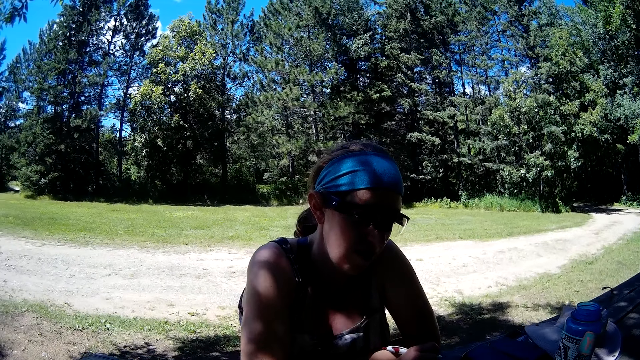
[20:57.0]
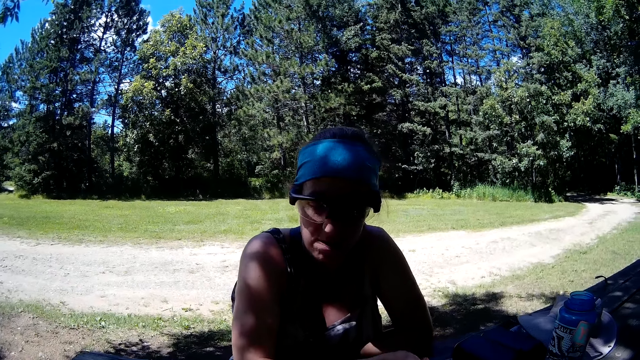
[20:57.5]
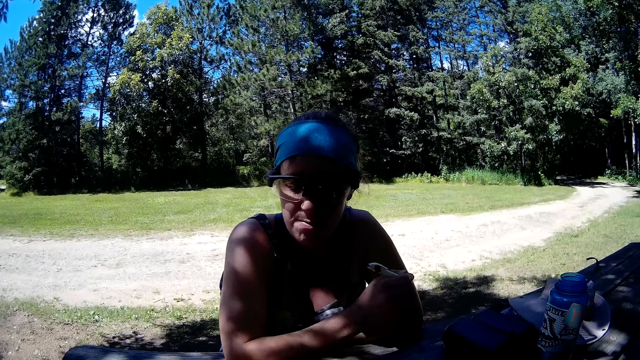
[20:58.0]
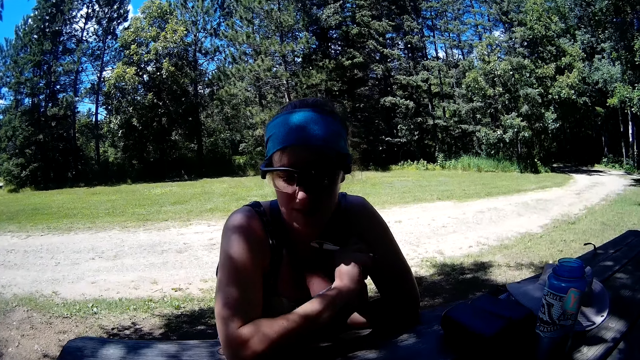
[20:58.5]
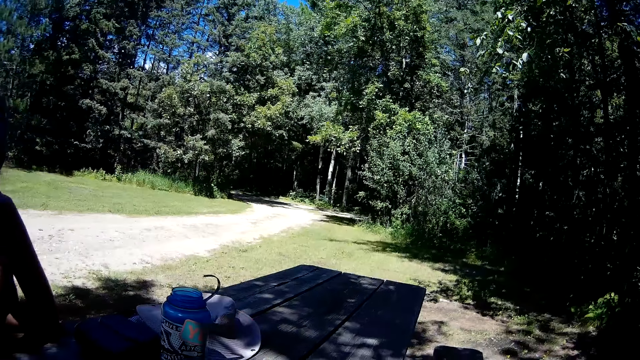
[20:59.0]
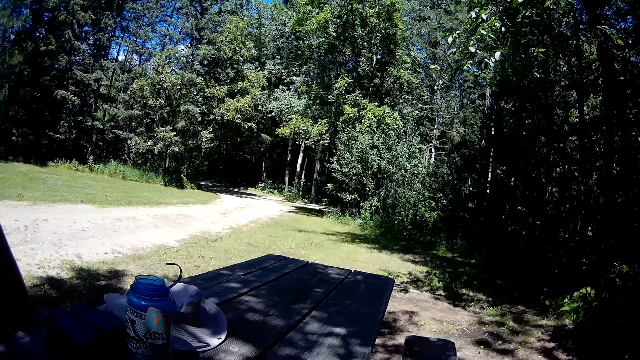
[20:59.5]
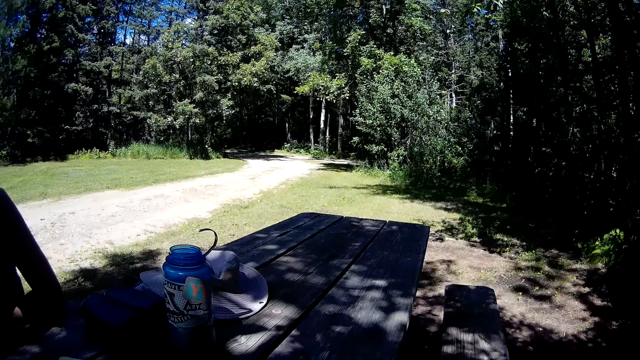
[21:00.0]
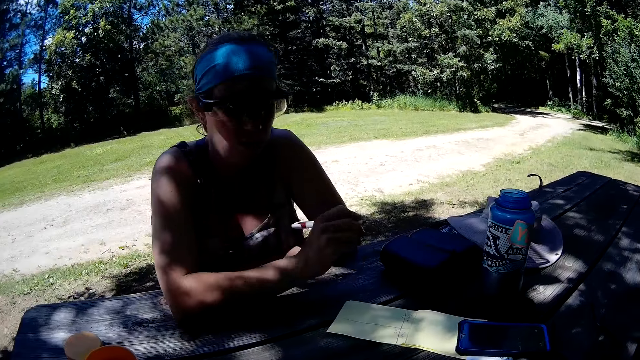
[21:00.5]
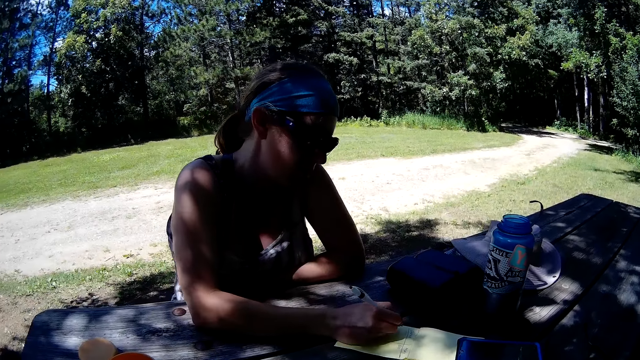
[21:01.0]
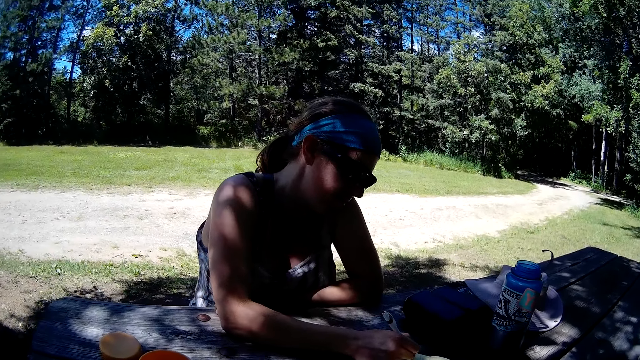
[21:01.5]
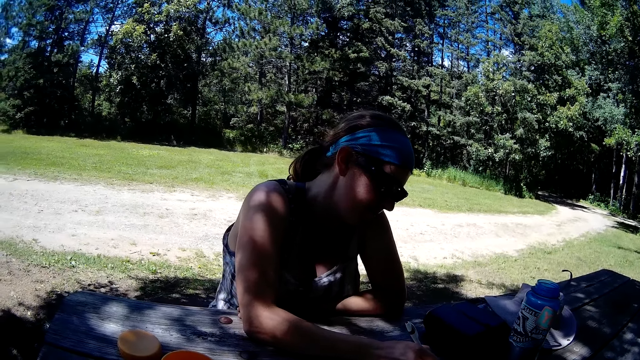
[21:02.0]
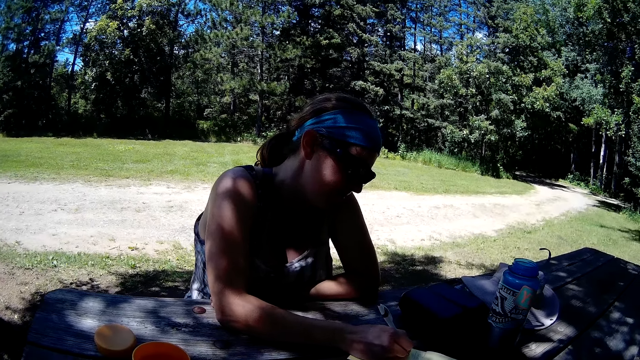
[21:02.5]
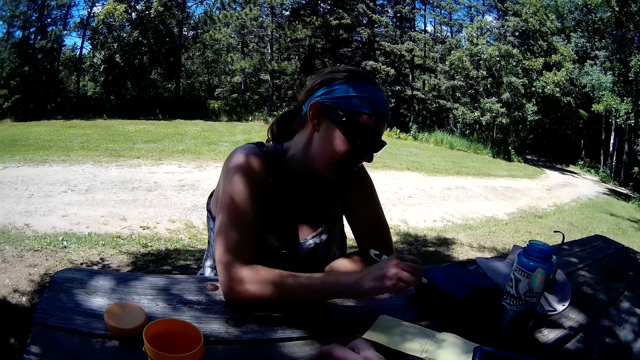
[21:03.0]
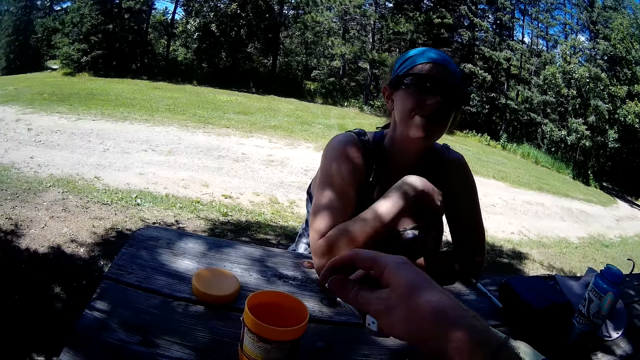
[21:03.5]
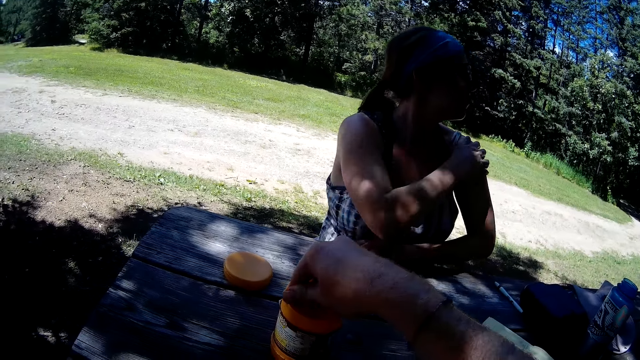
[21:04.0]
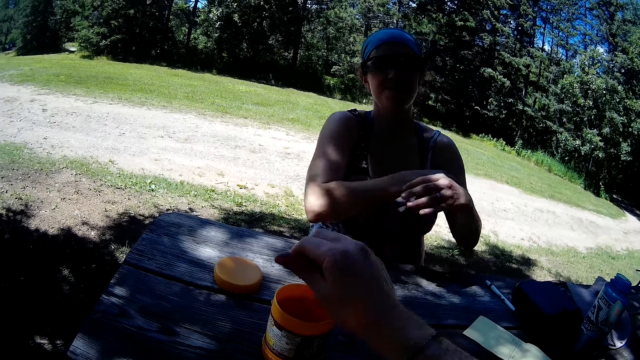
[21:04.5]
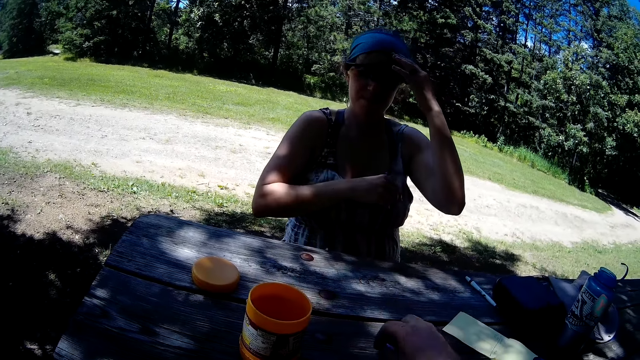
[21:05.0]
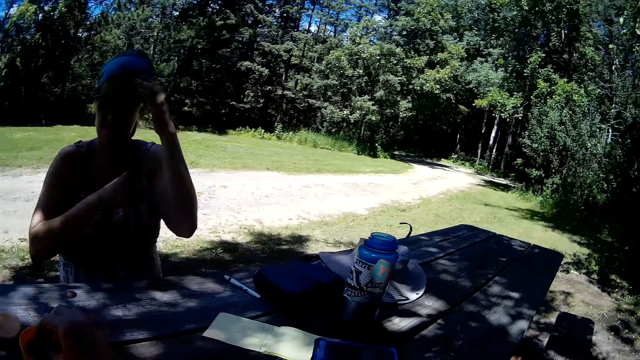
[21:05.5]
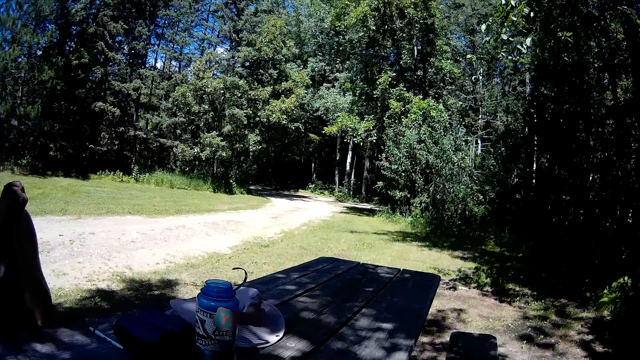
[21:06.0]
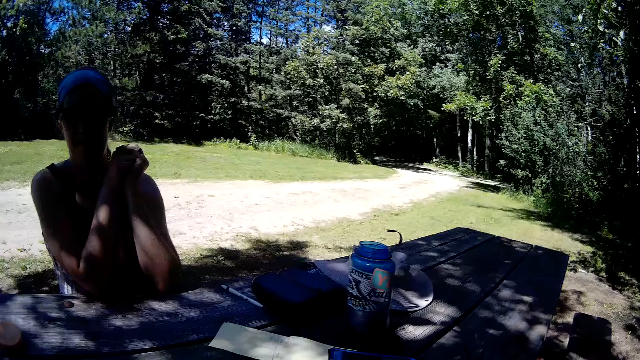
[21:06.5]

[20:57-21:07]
The camera wearer looks around. The lady writes on the notepad. The lady puts the pen on the table. The camera wearer pours dominos into the container with his right hand. He picks up dominos on the table with his right hand. He pours the dominos into the container with his right hand.

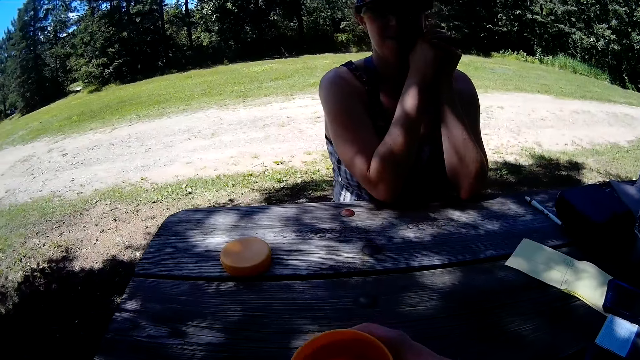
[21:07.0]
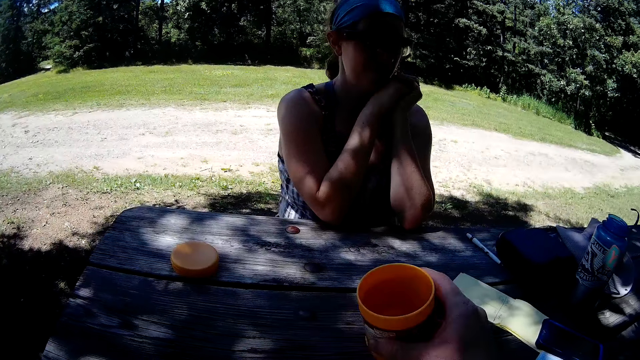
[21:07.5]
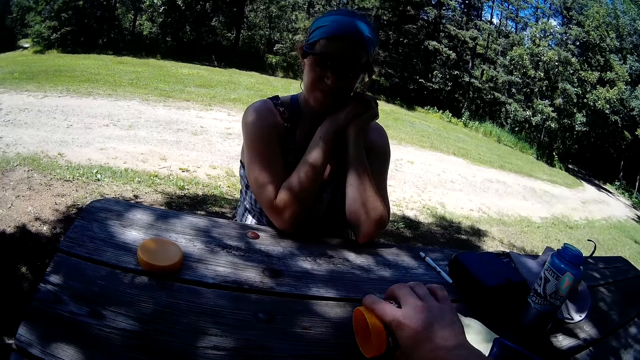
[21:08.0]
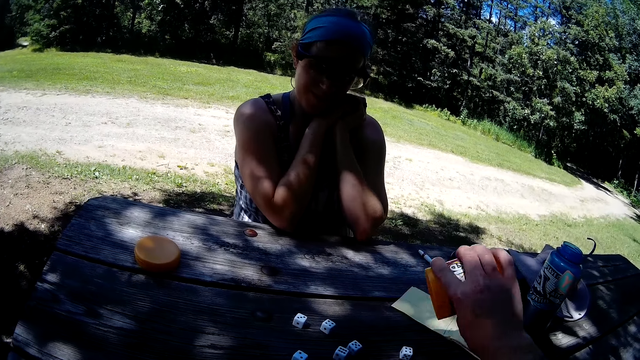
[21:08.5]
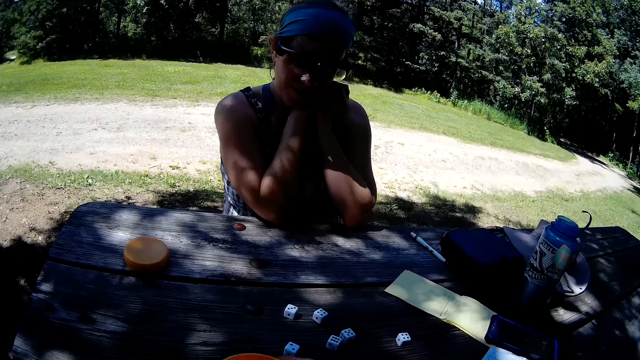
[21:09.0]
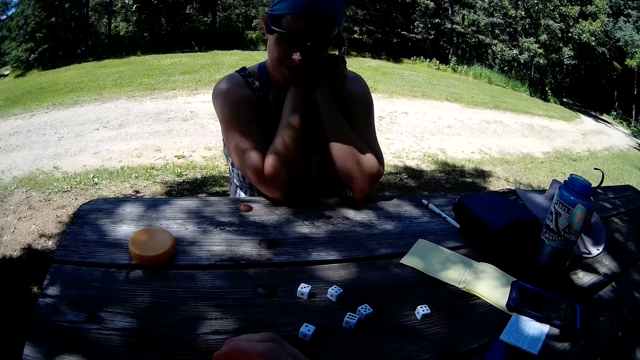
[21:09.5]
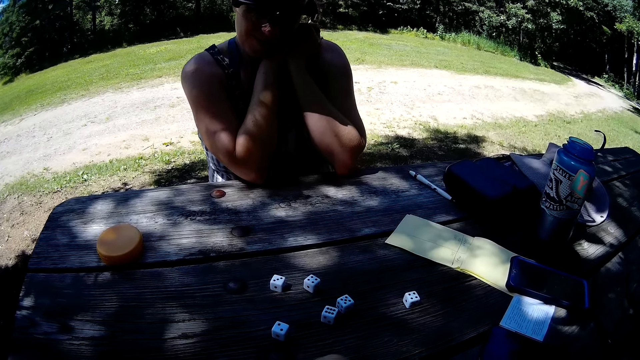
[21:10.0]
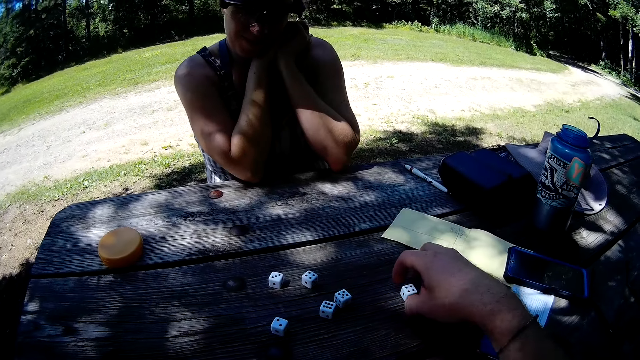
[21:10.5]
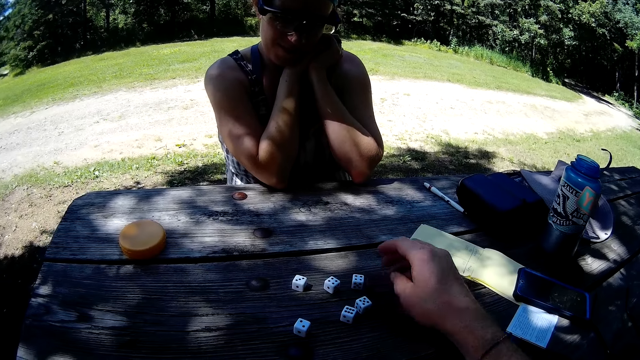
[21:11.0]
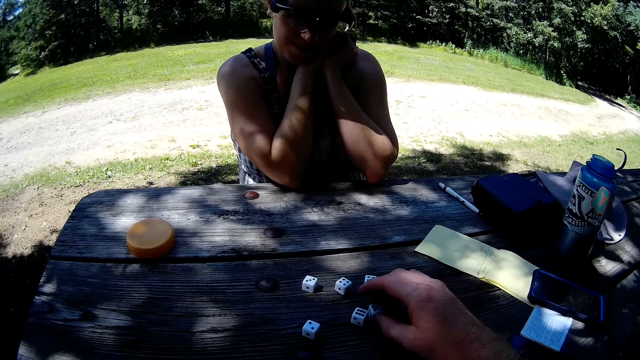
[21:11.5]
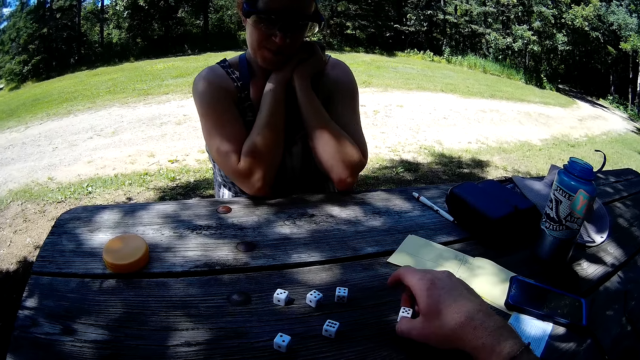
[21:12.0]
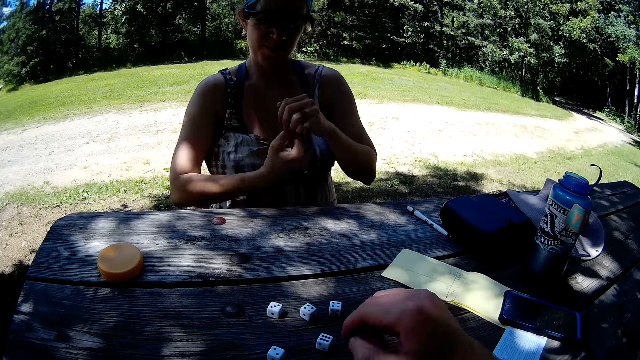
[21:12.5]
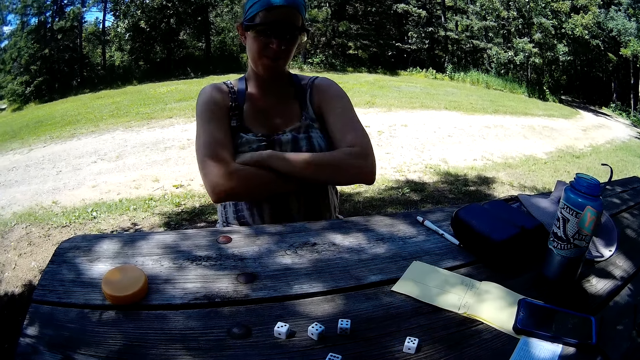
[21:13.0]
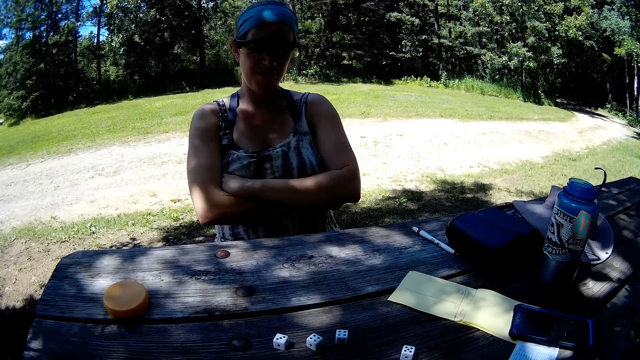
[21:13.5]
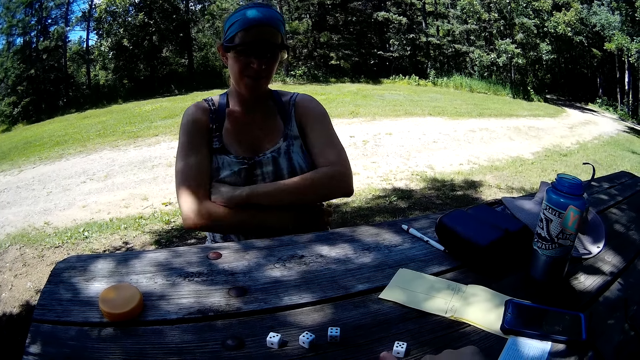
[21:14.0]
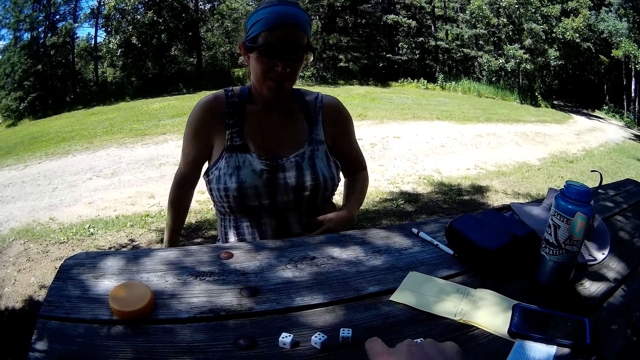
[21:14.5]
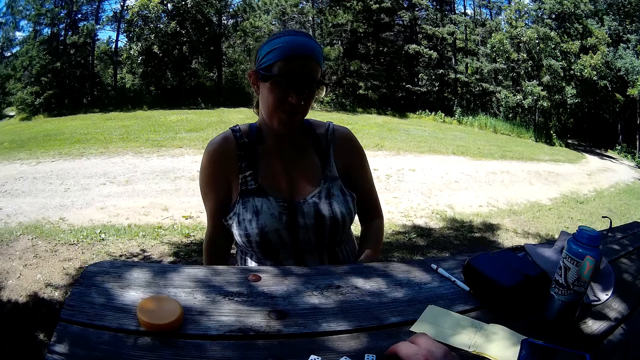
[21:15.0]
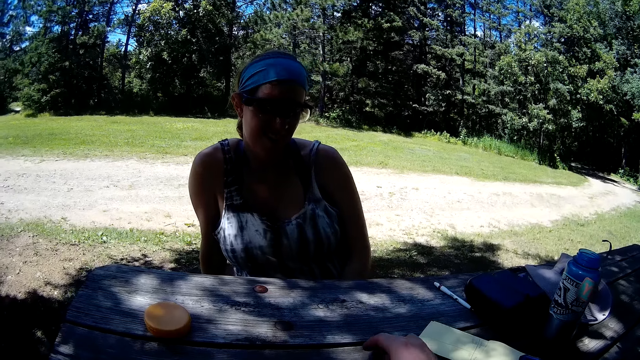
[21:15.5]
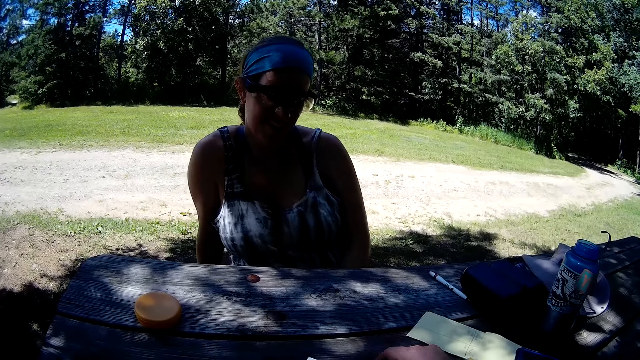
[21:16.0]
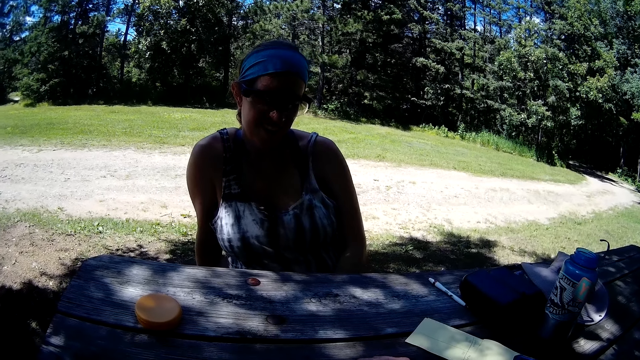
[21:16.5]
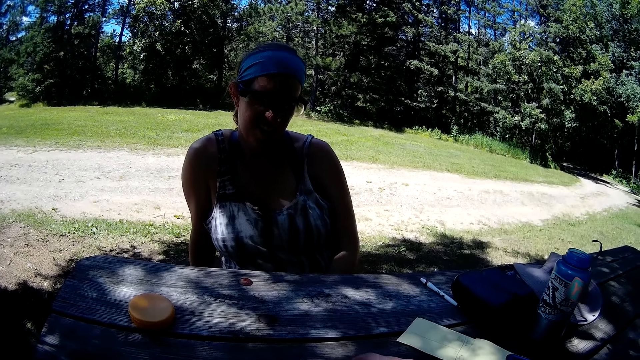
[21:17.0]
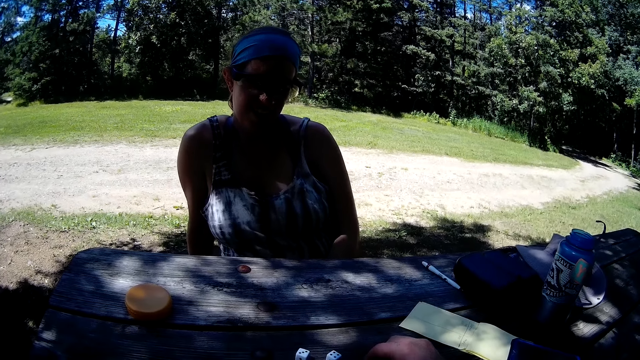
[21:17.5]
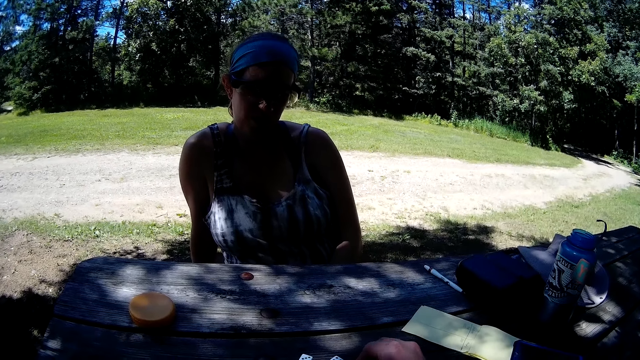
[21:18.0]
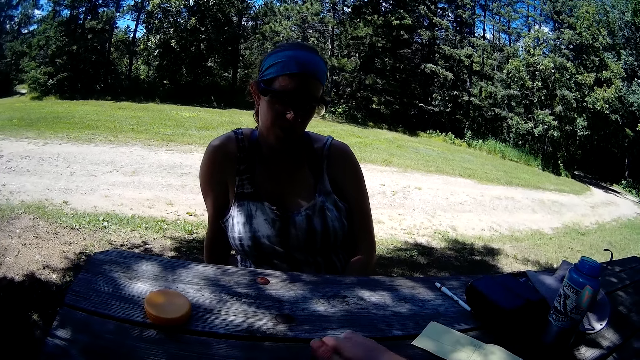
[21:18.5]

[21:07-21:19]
The camera wearer picks up the container or dice cup with his right hand. He shakes the dice cup. He pours dominos on the table from the container in his right hand. He puts the container in his right hand on the table. He adjusts the dominos on the table with his right hand.
